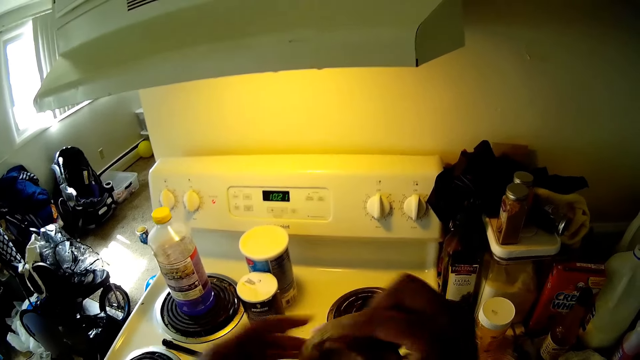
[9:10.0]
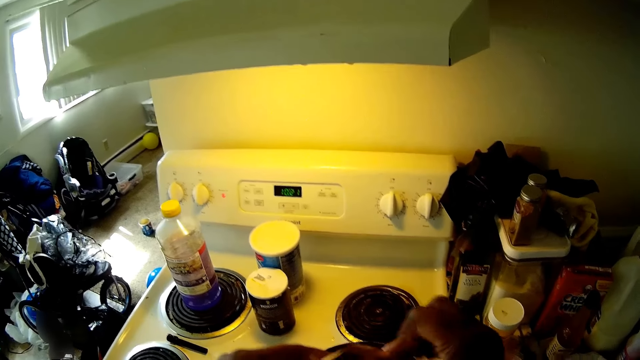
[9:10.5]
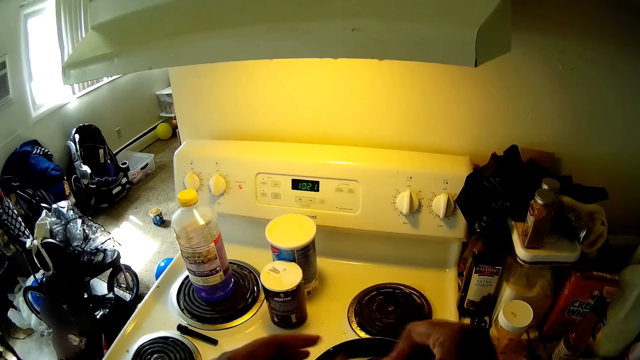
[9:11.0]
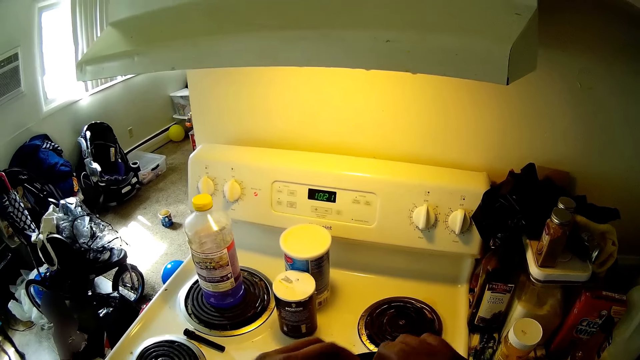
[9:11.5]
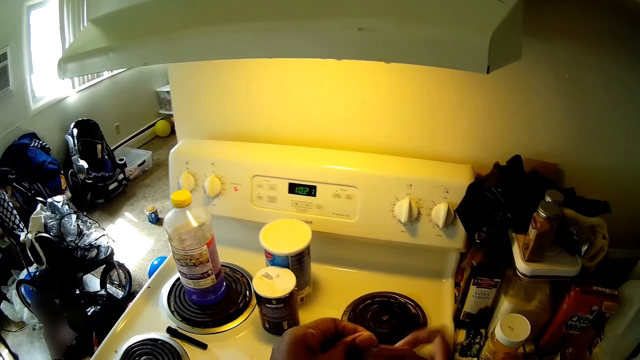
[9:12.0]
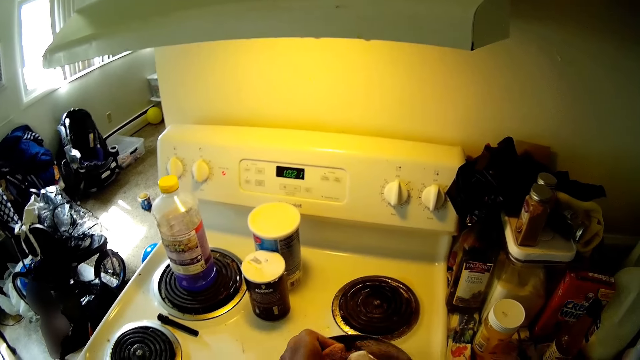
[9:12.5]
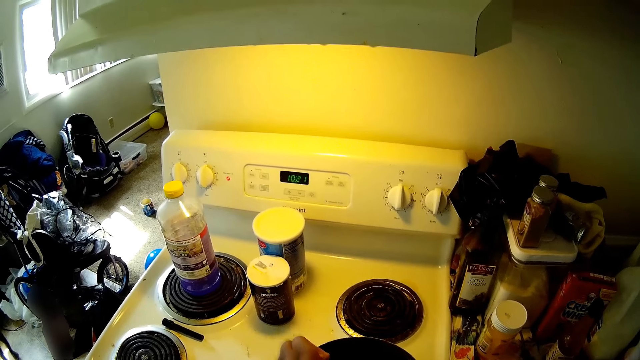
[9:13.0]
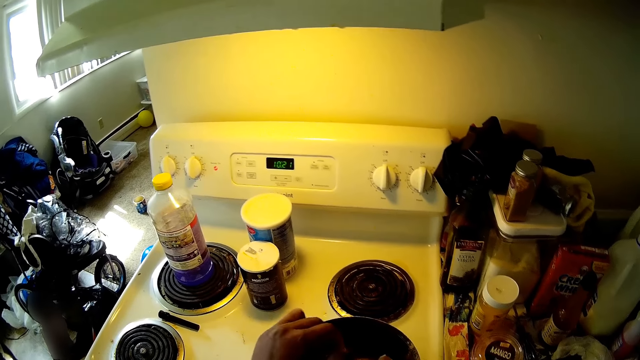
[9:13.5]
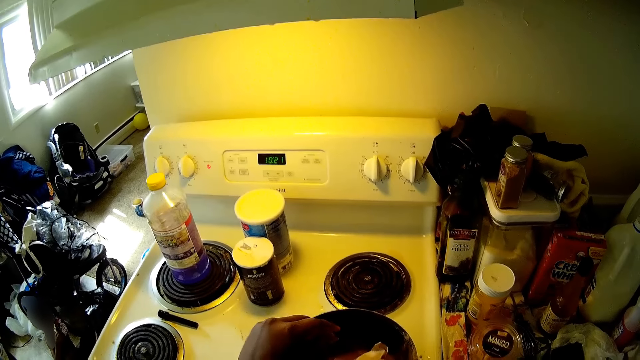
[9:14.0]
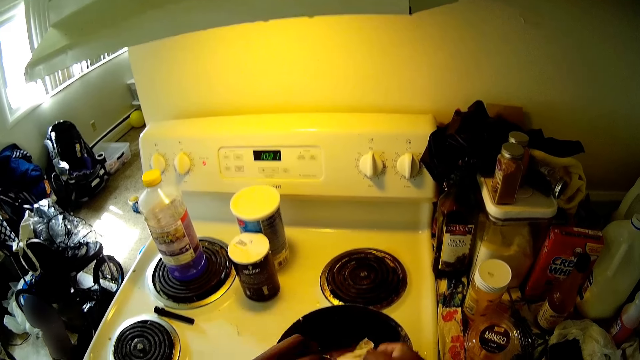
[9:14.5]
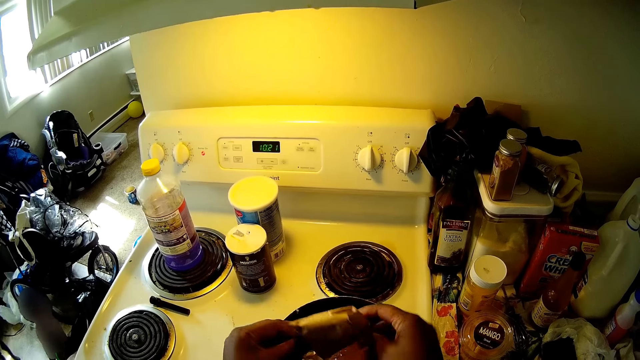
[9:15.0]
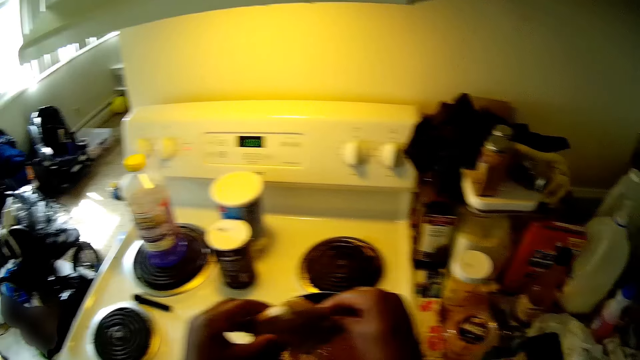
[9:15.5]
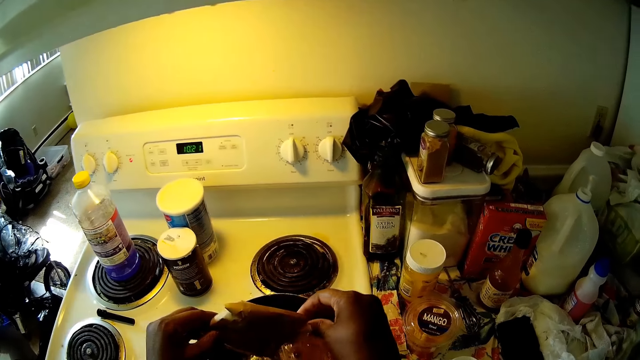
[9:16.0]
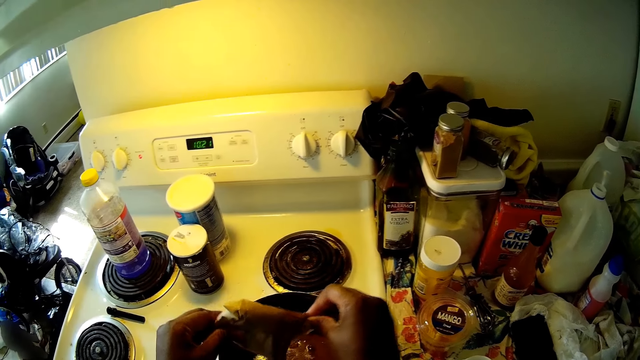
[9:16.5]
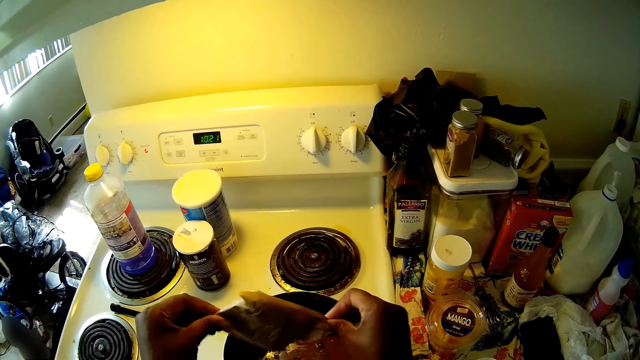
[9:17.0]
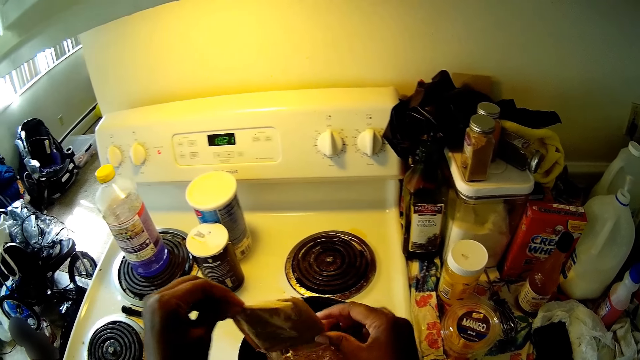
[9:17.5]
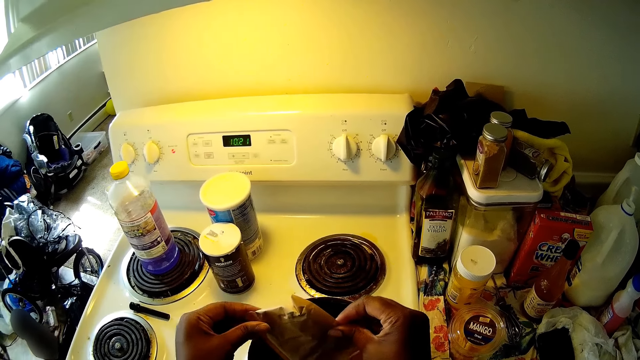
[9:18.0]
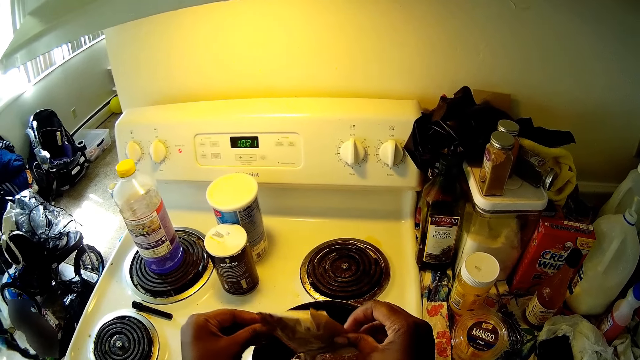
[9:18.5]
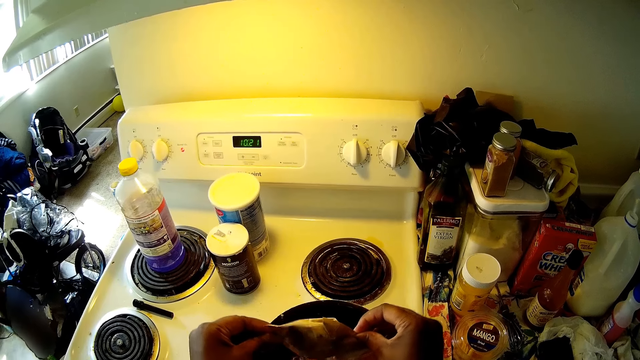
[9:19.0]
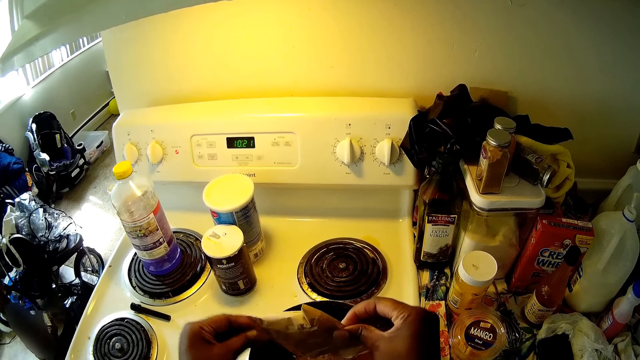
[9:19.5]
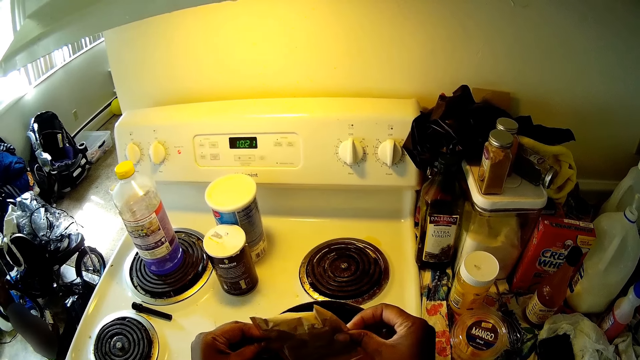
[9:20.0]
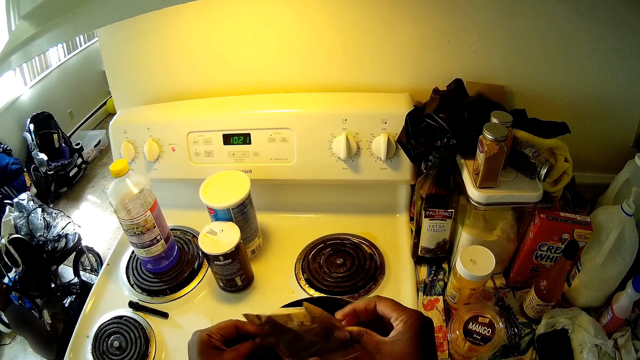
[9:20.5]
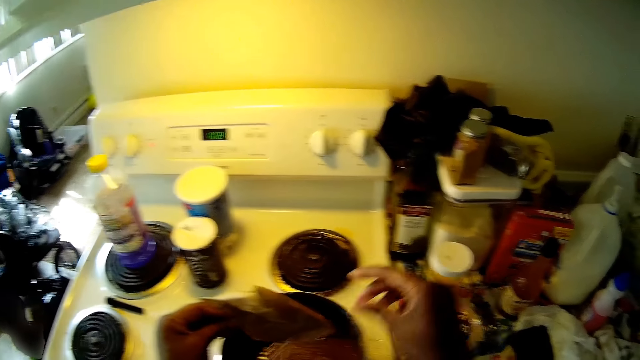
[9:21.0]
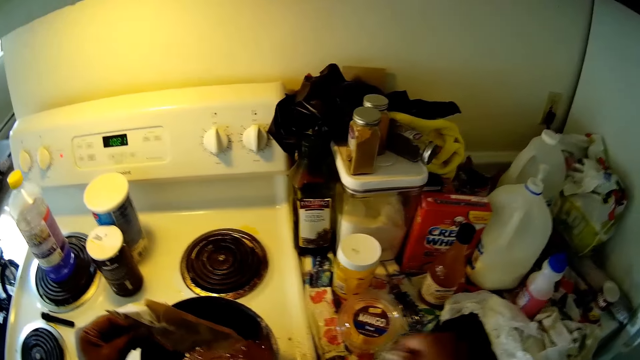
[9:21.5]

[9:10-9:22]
The camera wearer opens the Weet-Bix. They tear the wrapper of the pudding with both hands. They pour ingredients from the pack of pudding into a pot with both hands.

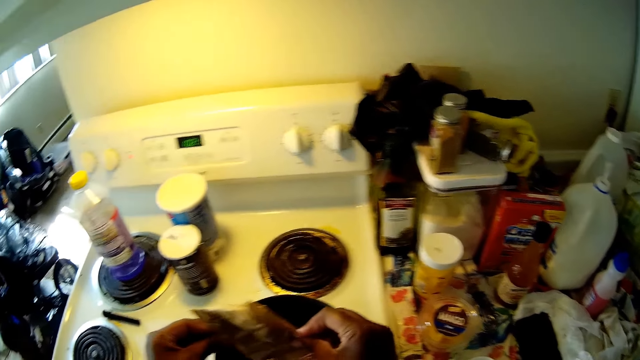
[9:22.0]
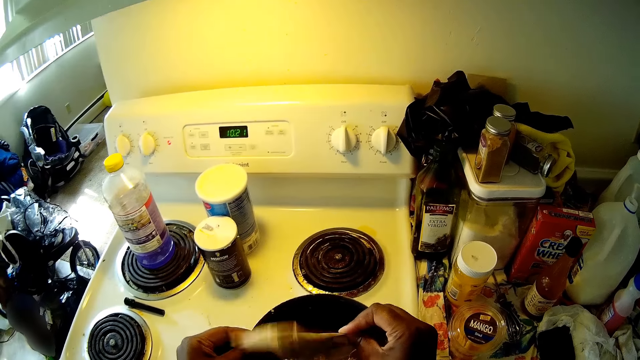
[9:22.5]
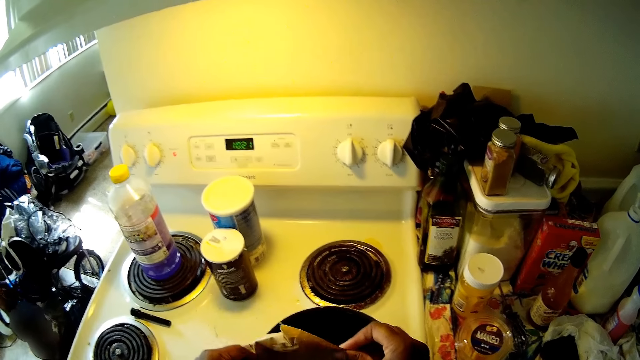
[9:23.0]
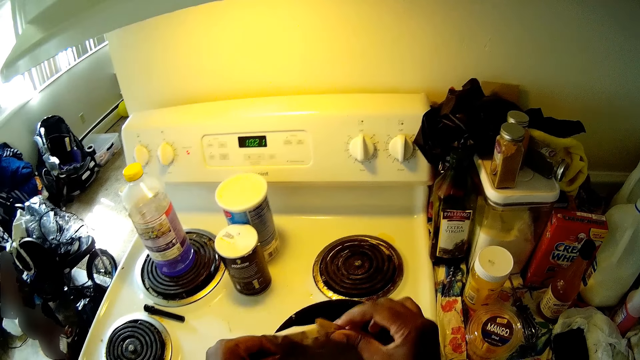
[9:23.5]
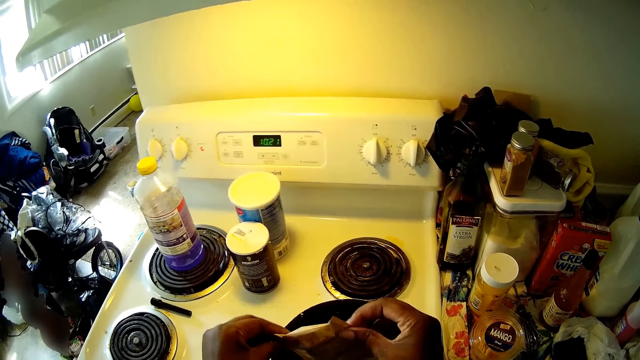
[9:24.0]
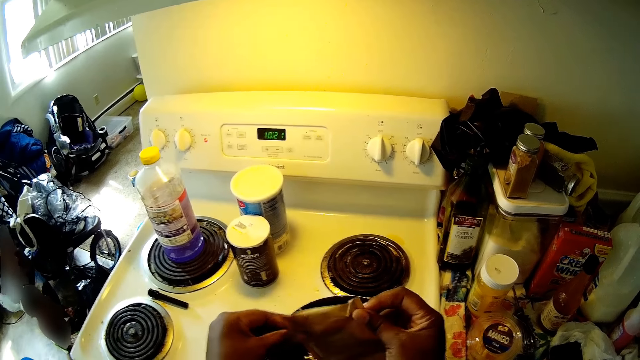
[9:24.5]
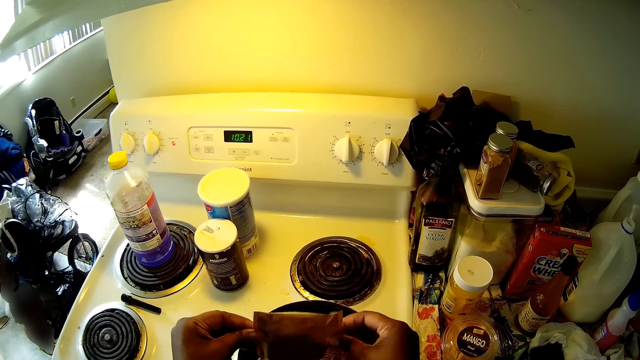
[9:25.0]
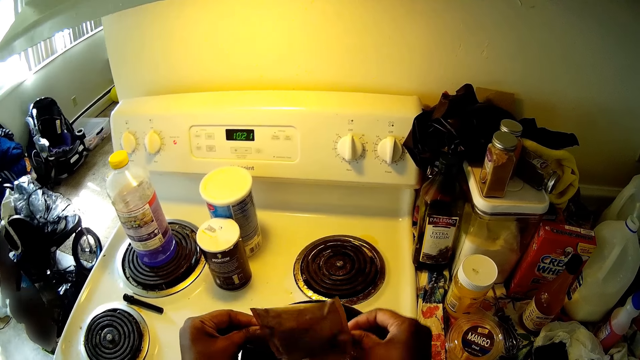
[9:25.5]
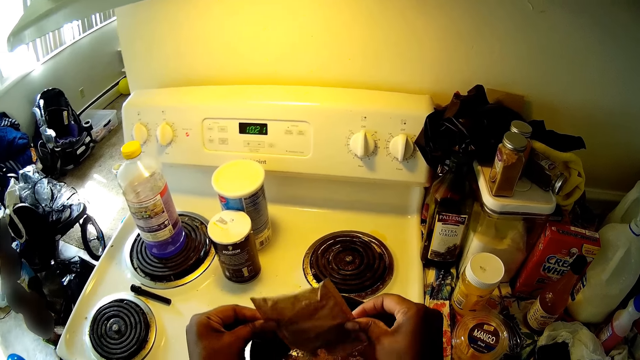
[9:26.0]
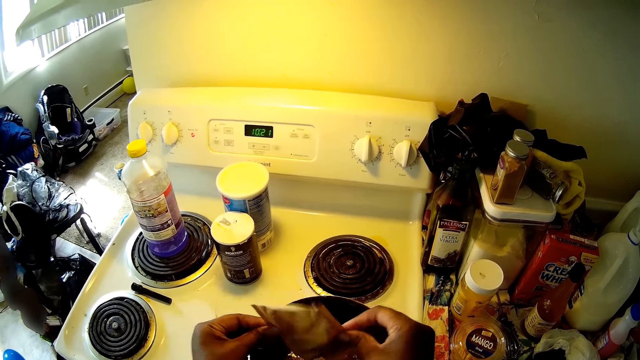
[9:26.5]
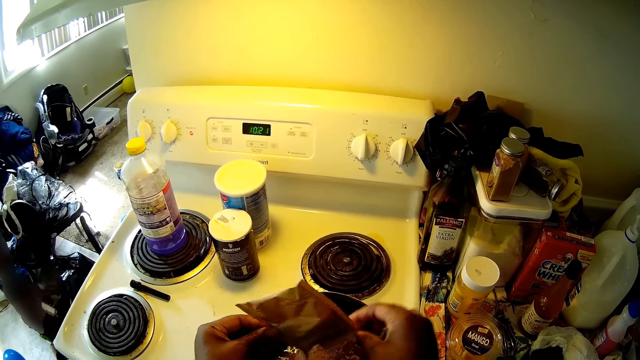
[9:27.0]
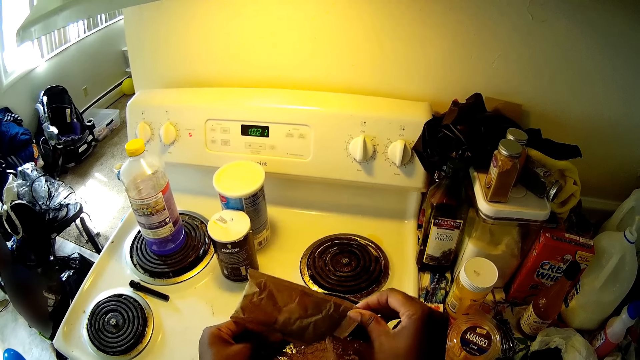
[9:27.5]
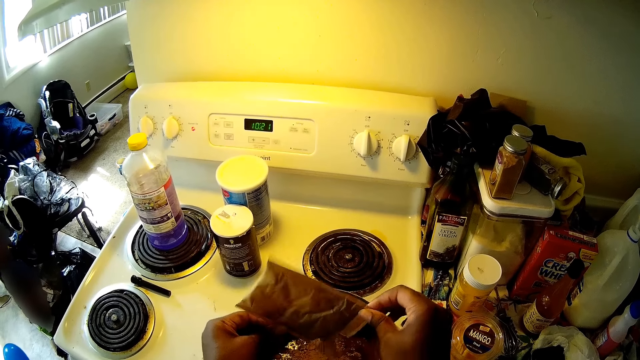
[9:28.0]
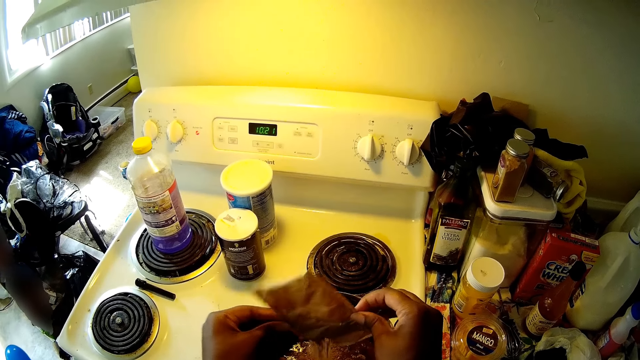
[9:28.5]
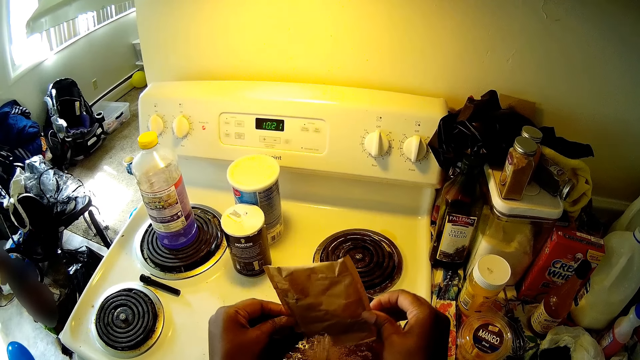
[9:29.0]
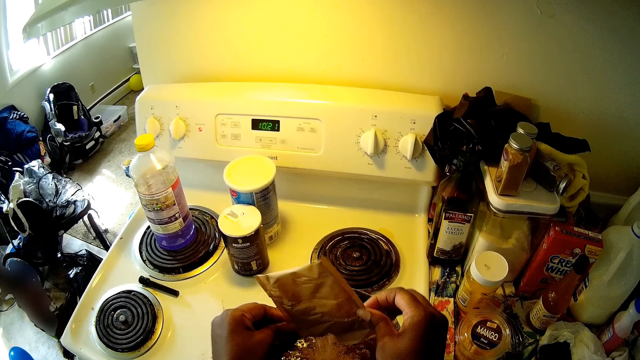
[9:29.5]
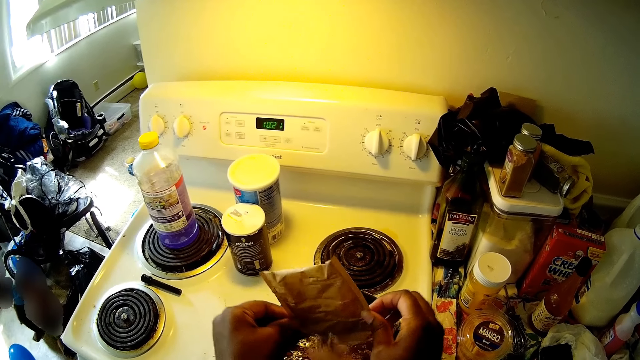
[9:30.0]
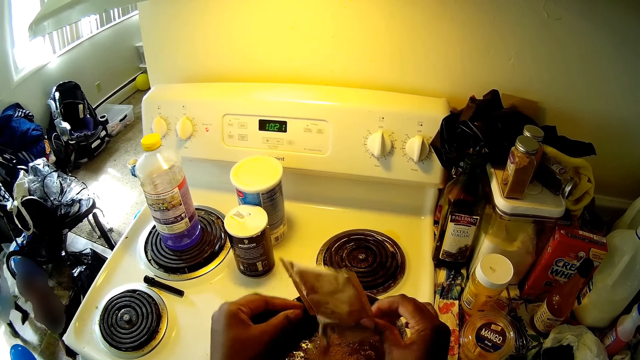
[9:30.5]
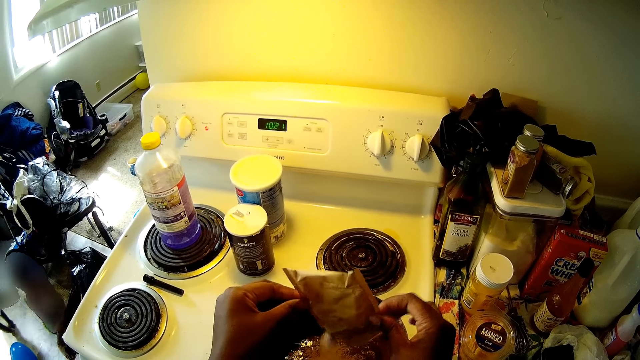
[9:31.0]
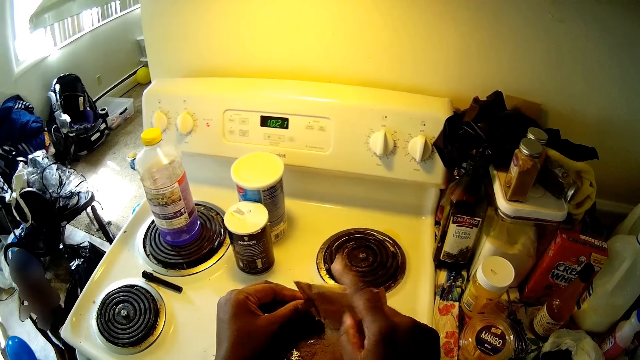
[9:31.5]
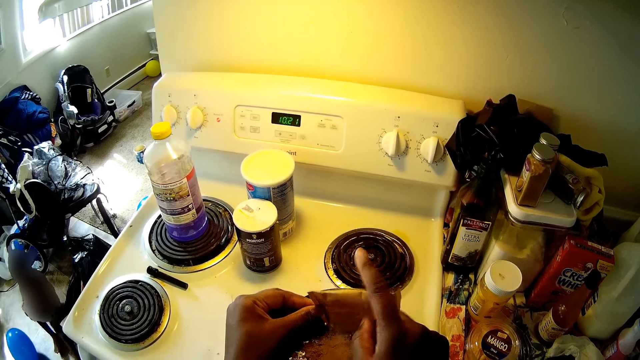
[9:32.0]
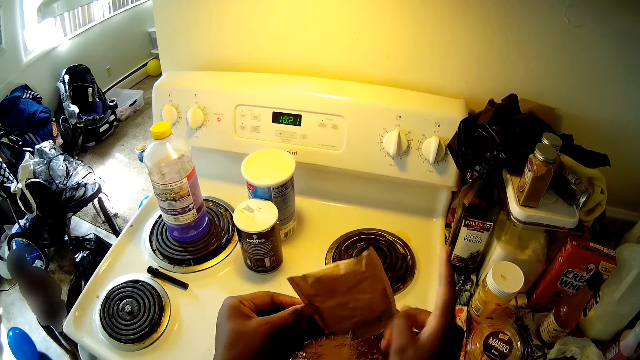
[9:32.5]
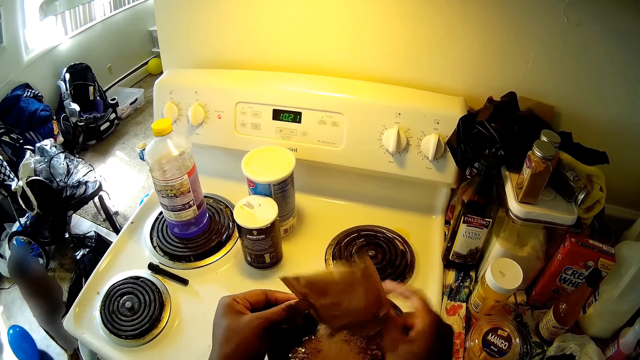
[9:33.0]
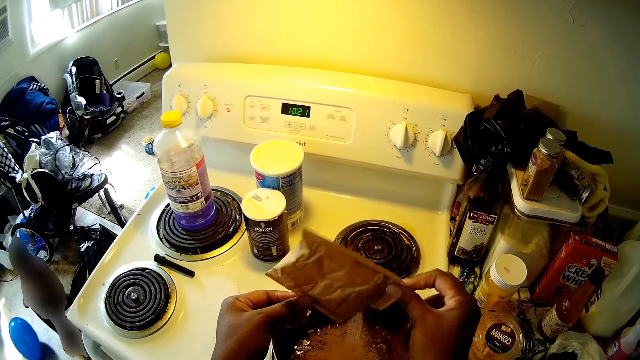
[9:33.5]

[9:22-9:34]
The camera wearer taps the paper.
